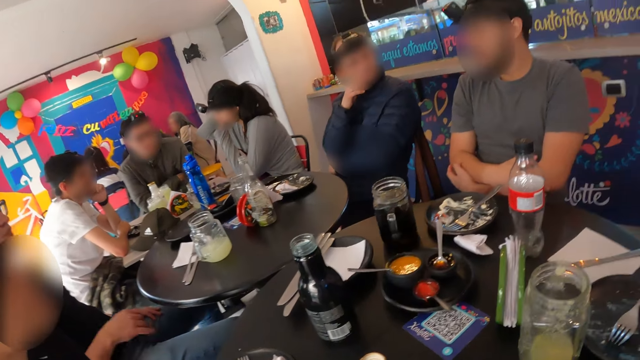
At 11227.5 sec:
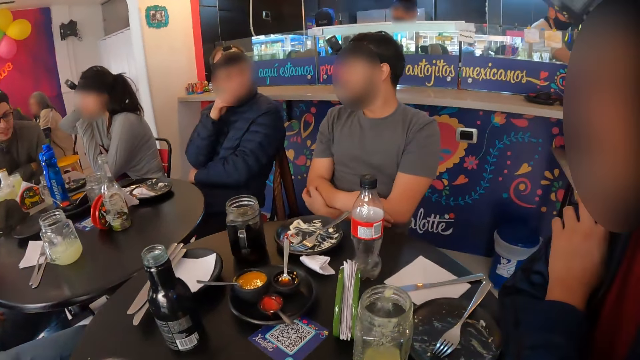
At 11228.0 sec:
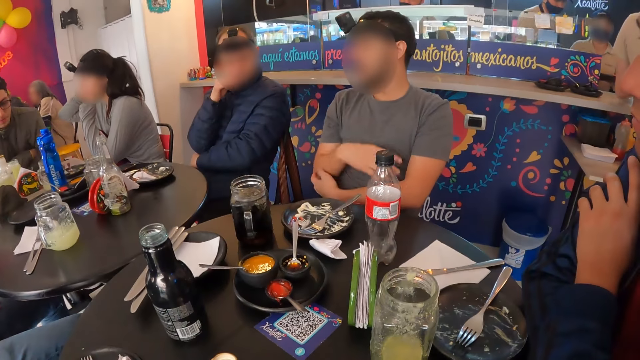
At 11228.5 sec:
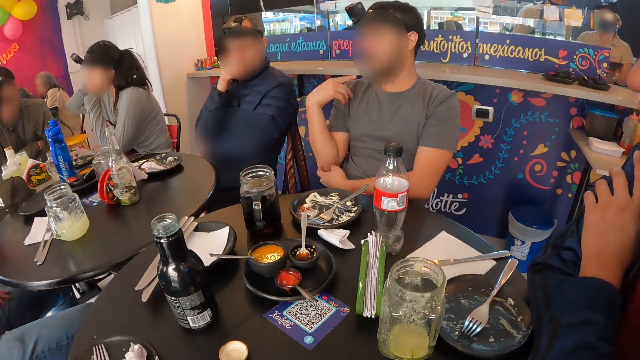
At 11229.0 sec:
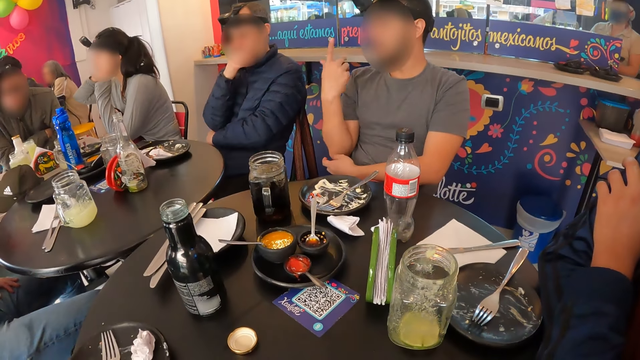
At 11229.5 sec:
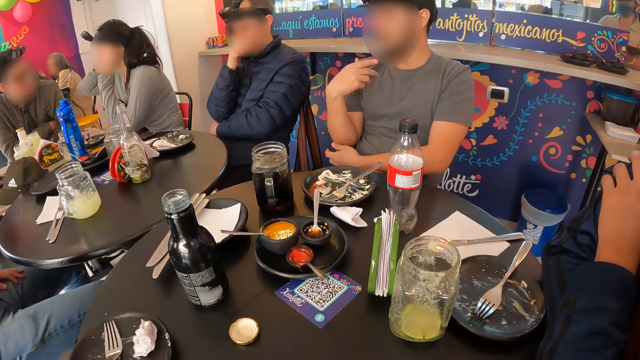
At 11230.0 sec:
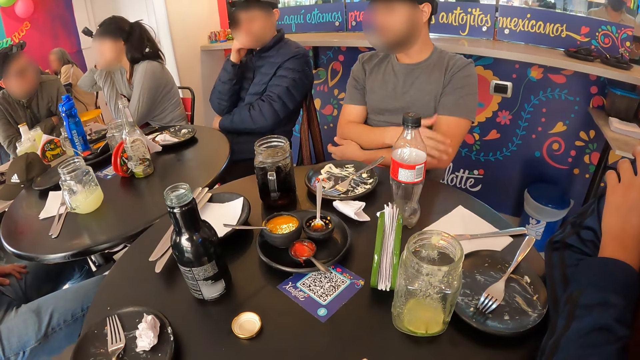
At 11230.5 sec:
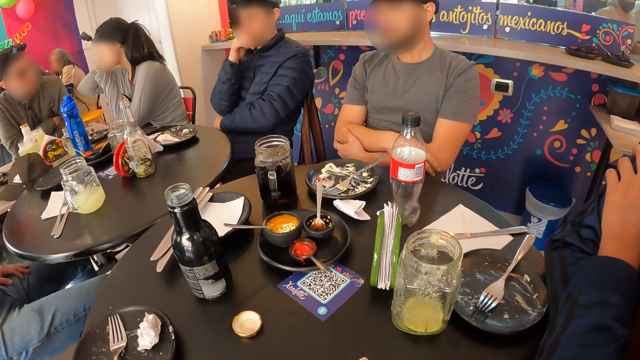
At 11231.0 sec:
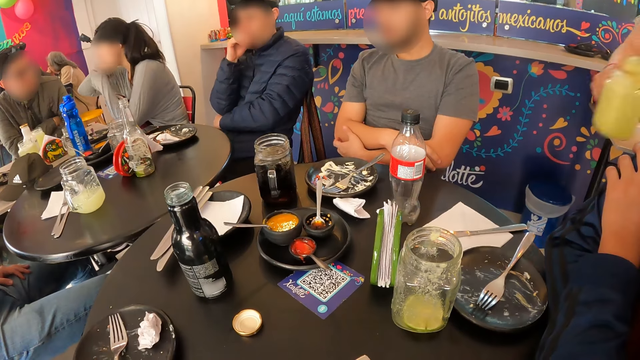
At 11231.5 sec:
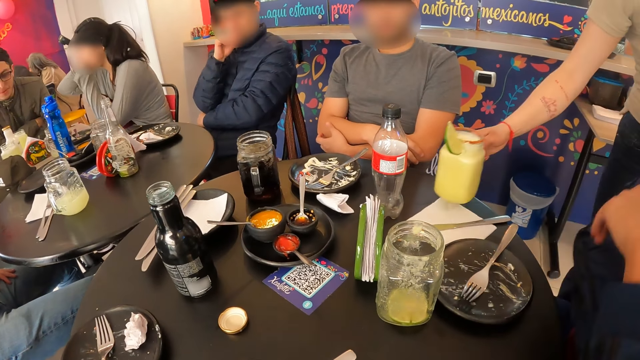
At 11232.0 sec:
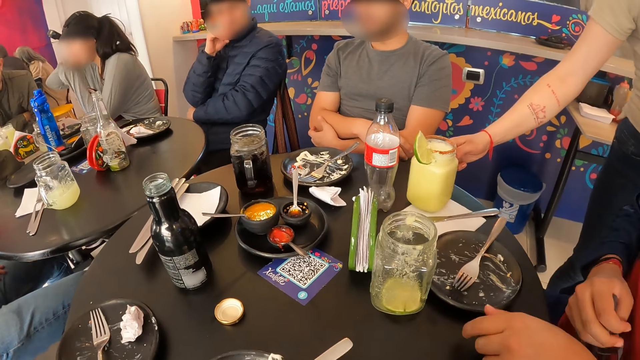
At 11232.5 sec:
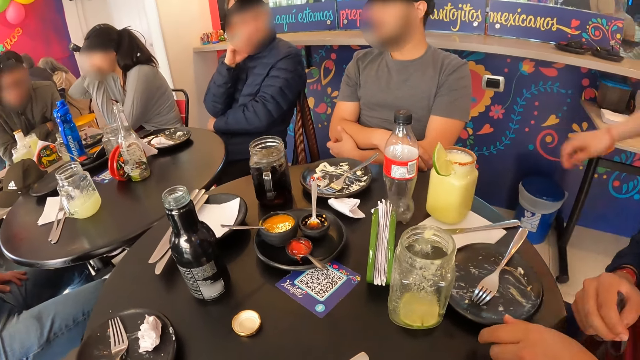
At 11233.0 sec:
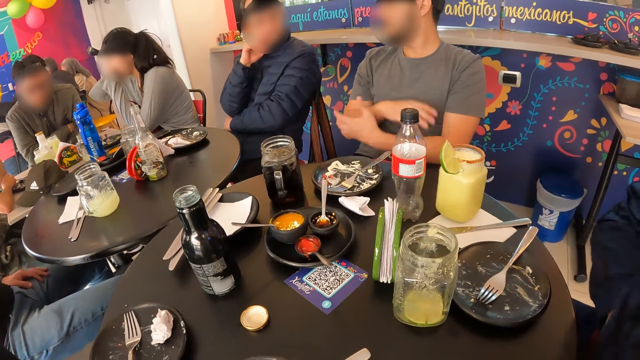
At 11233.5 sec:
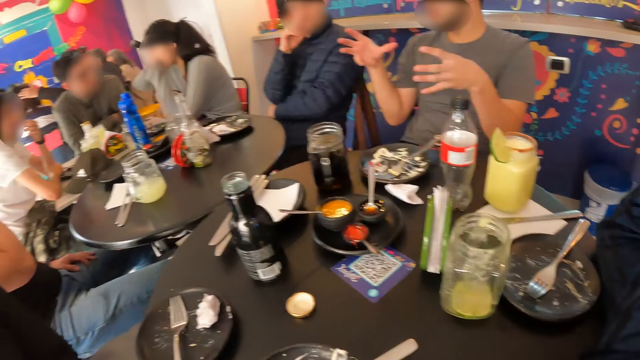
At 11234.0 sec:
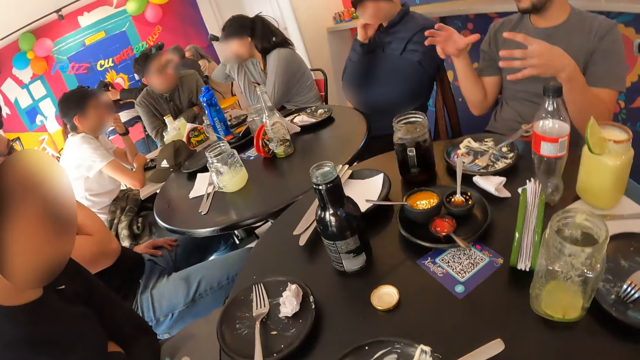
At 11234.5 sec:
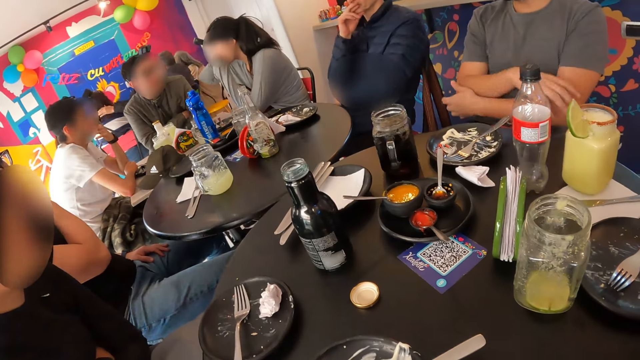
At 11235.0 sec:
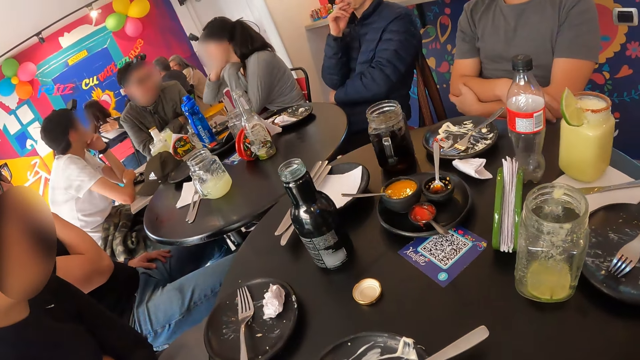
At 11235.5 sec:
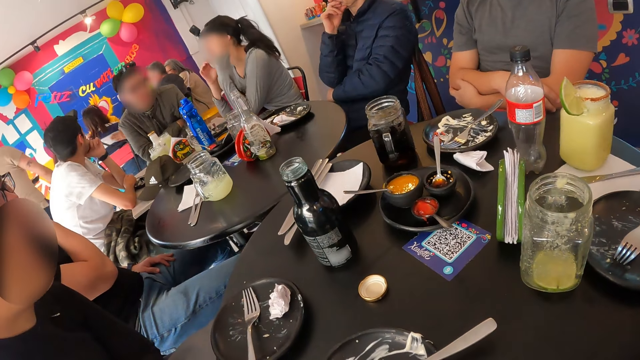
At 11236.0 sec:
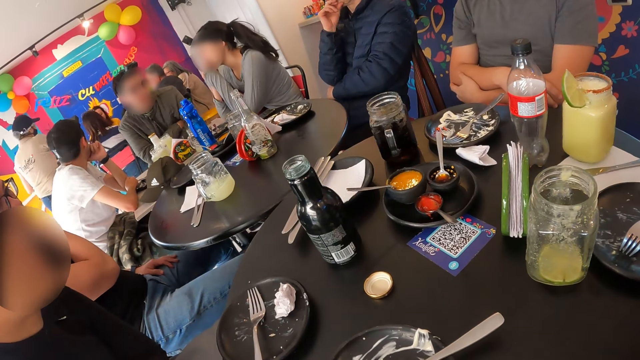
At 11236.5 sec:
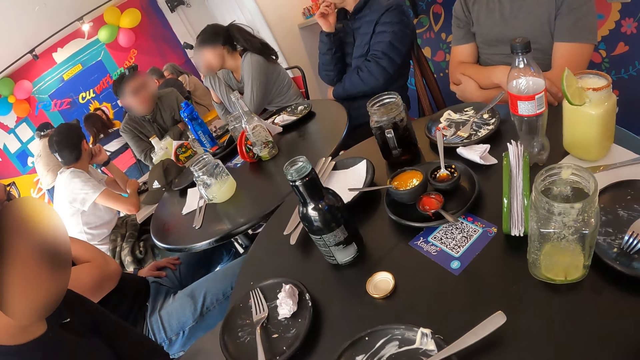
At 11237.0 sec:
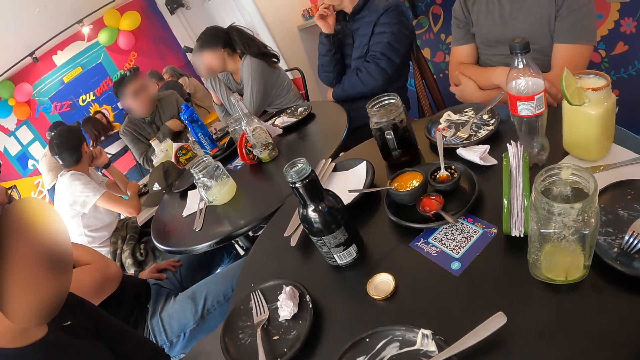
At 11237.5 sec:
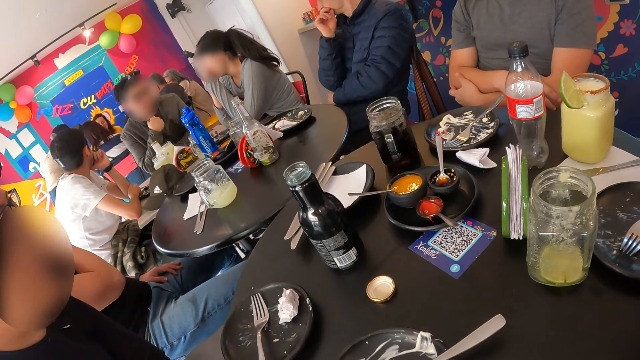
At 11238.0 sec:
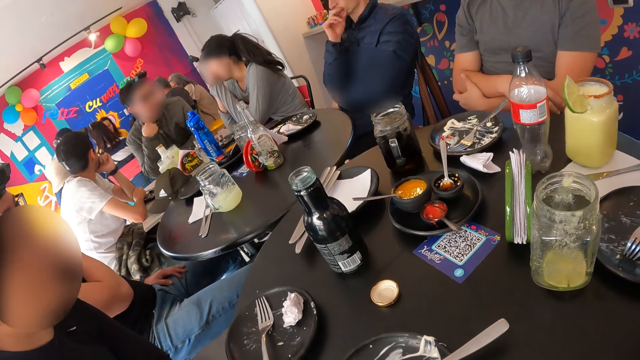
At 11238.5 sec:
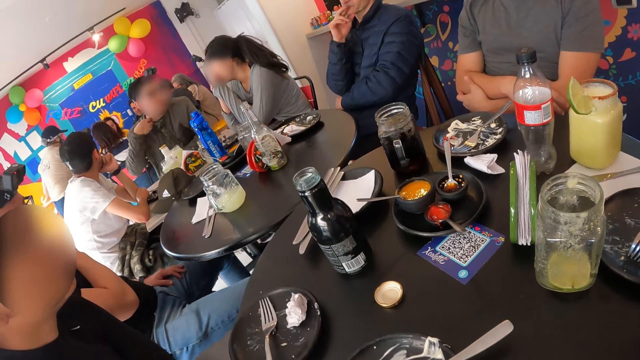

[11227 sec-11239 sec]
A man interacts with a person. A waiter drops a cup of drink on the table with her right hand. The man interacts with the person.

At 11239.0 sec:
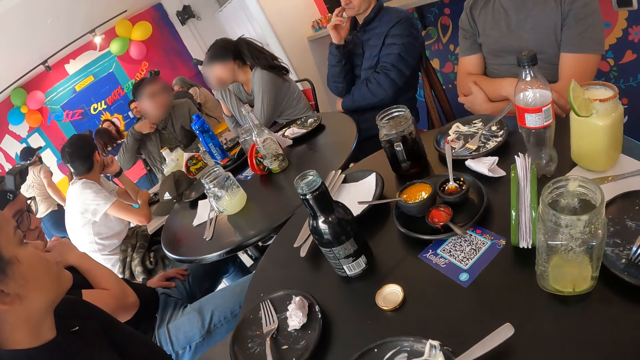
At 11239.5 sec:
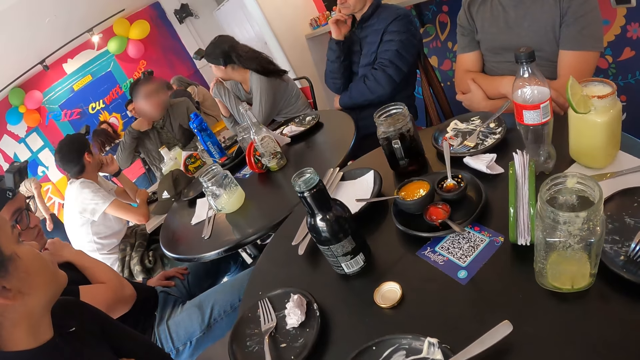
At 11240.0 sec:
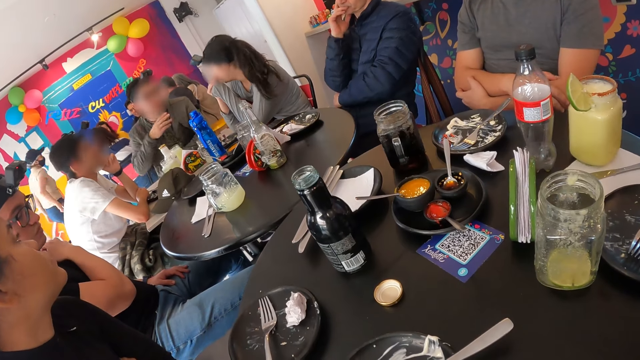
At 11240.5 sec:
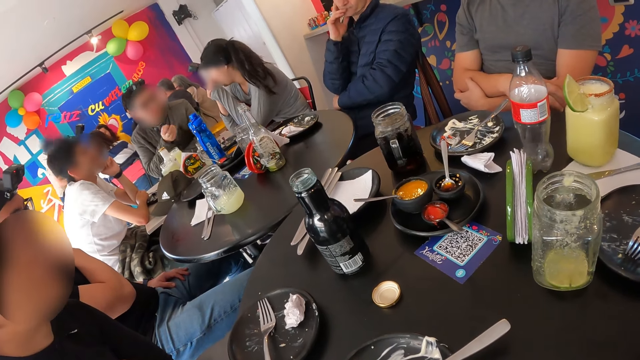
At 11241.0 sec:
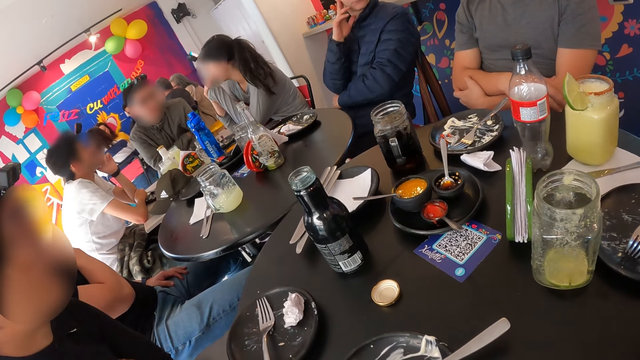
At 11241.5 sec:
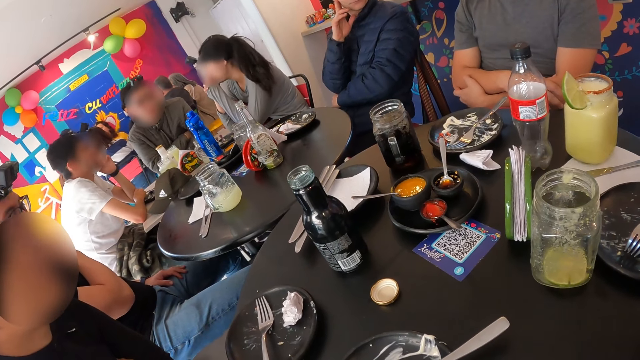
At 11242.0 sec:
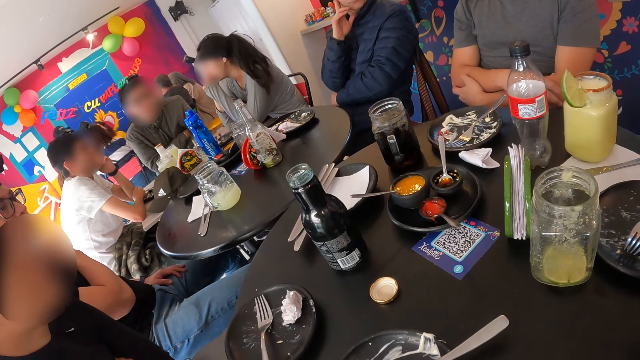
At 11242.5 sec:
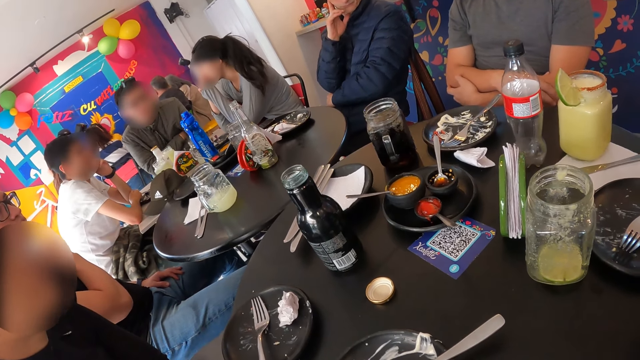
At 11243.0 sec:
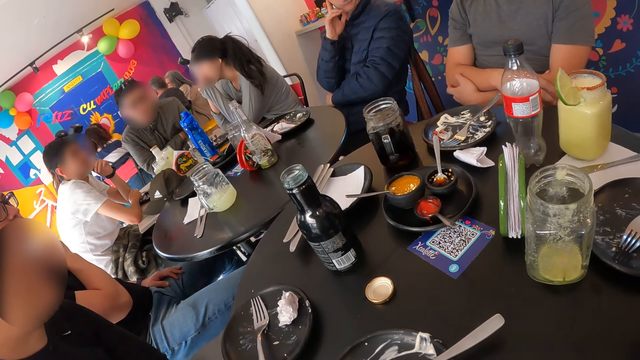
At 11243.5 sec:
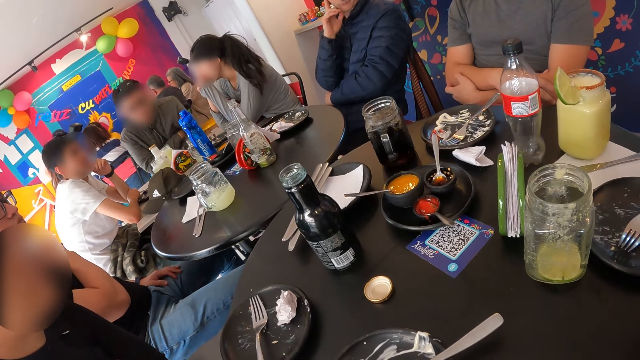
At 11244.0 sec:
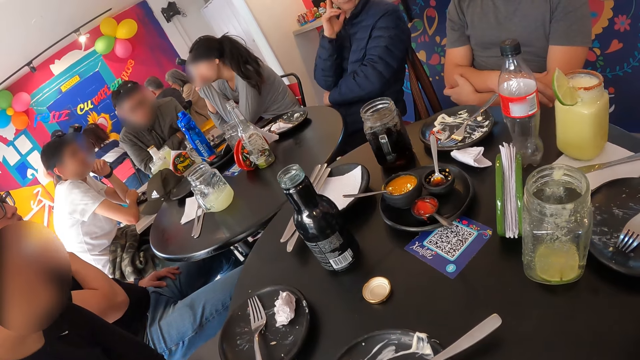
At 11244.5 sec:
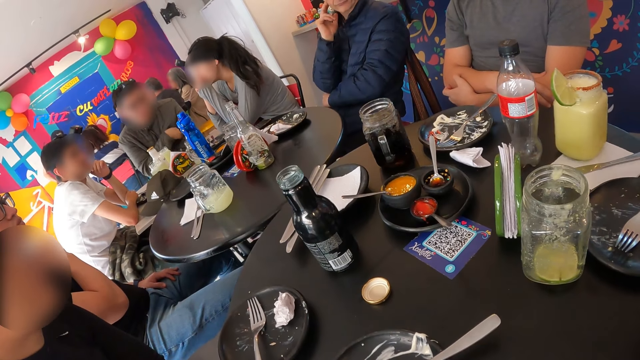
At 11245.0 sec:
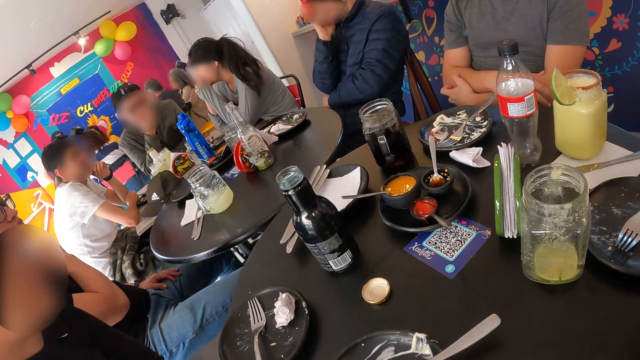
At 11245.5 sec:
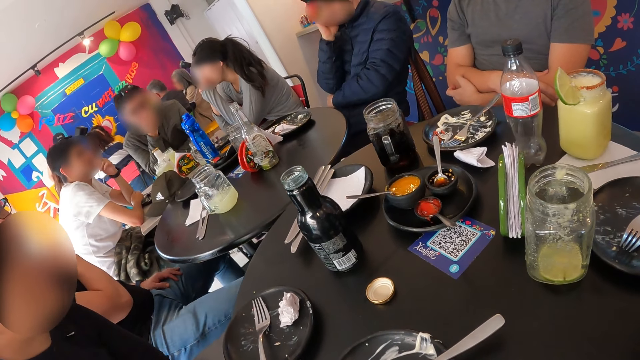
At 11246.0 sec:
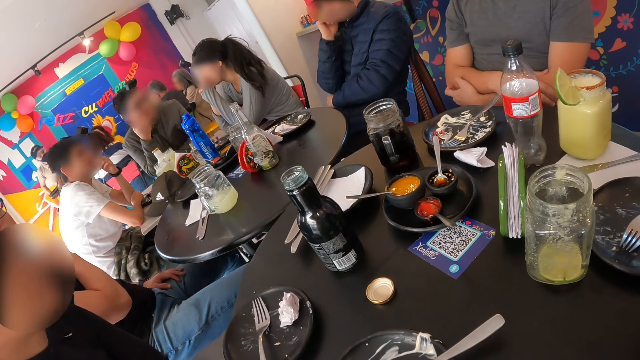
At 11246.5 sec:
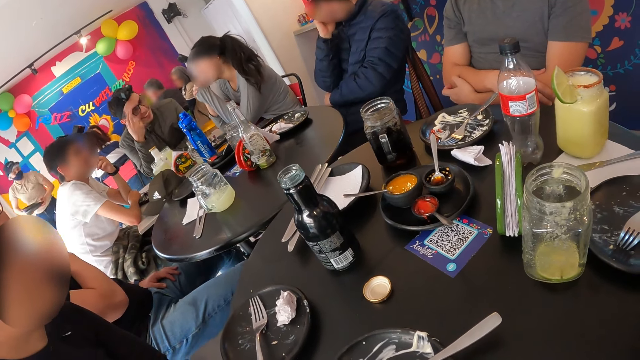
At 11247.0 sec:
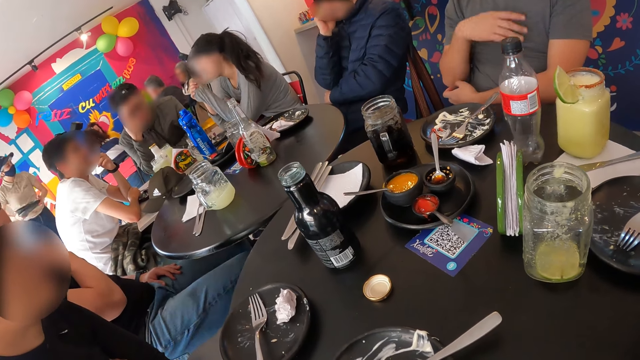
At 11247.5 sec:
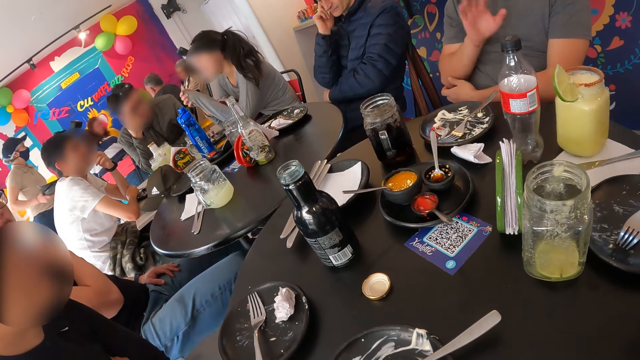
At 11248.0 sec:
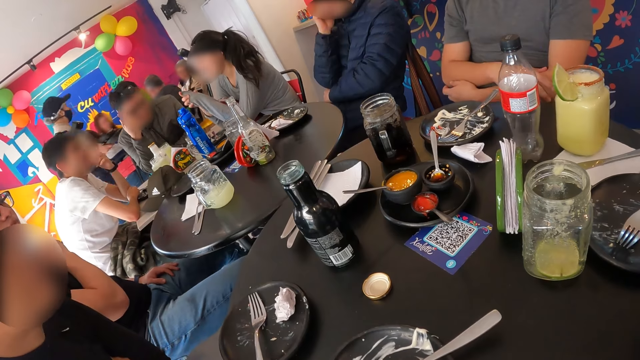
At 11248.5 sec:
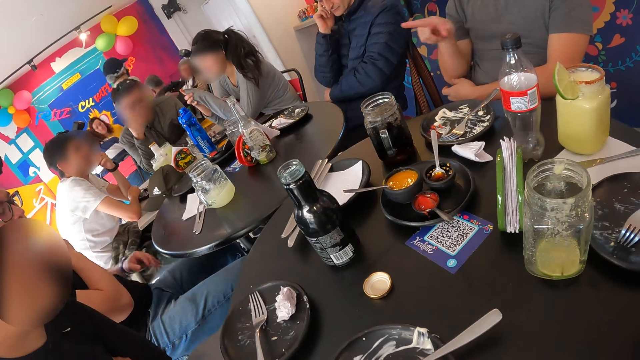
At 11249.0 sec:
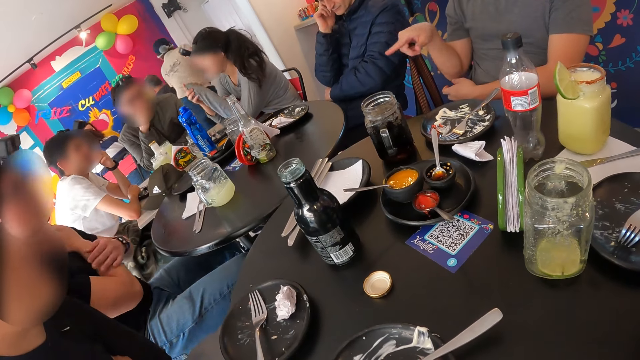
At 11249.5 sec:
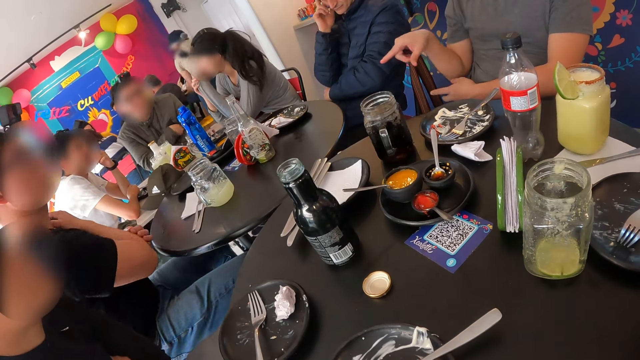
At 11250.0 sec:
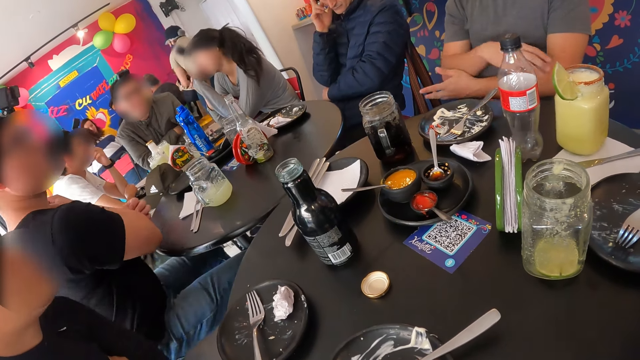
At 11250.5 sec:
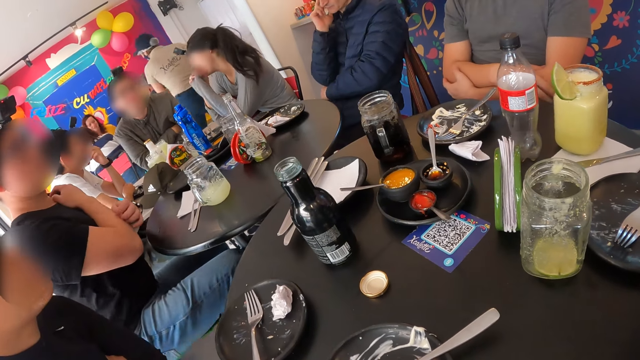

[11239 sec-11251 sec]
A waiter carries some plates with both hands.
